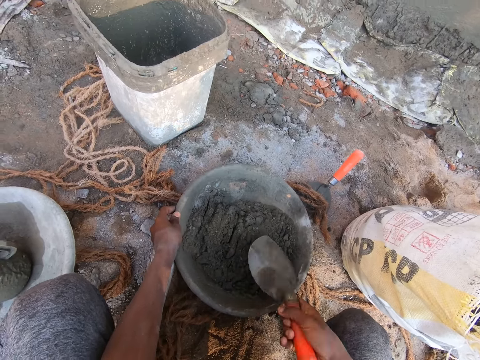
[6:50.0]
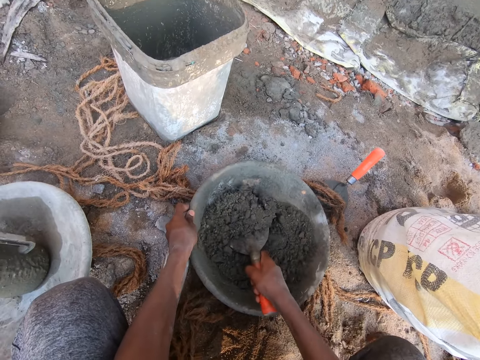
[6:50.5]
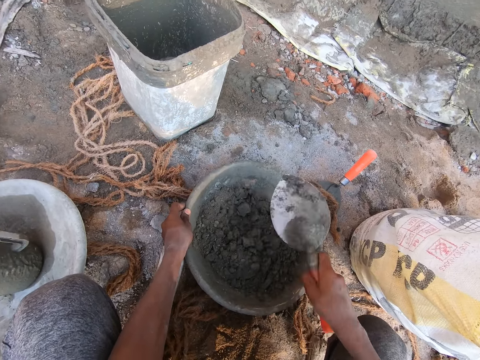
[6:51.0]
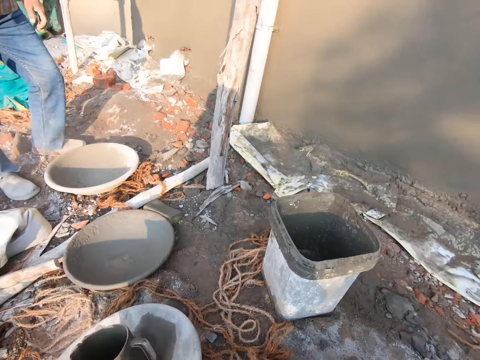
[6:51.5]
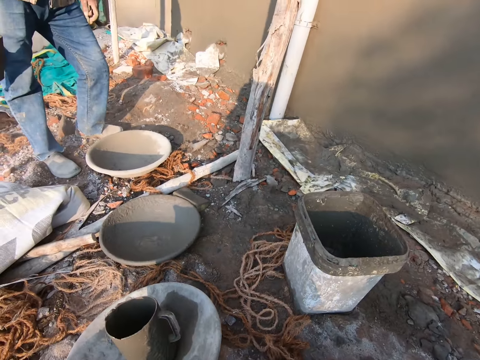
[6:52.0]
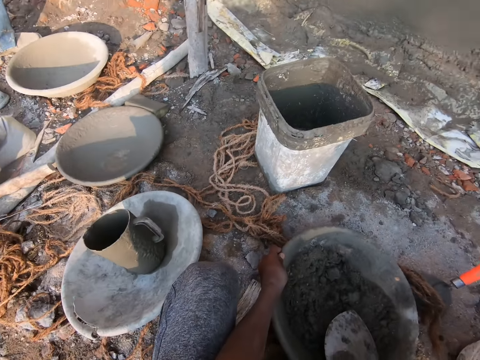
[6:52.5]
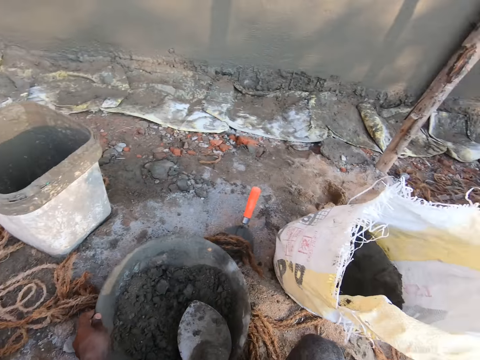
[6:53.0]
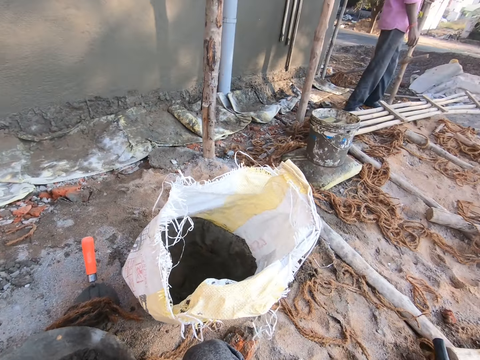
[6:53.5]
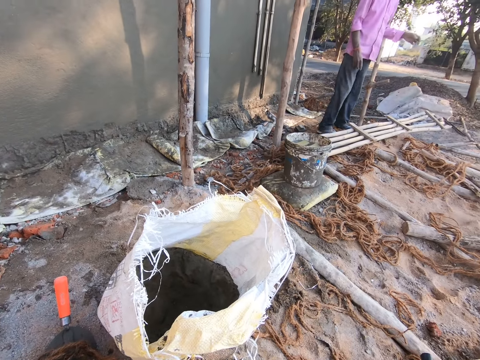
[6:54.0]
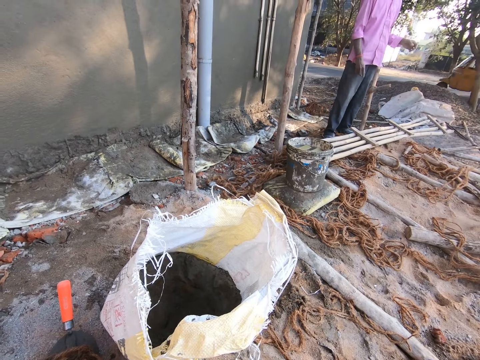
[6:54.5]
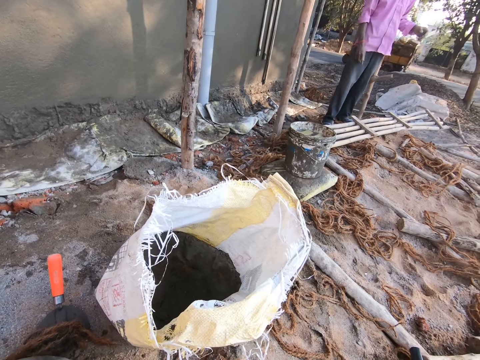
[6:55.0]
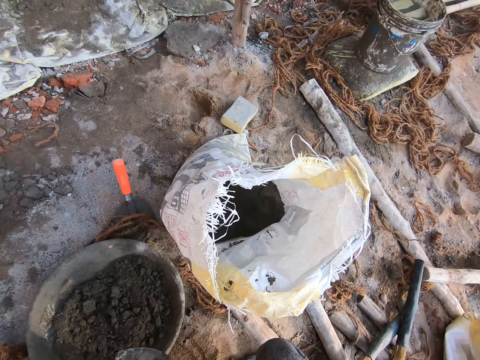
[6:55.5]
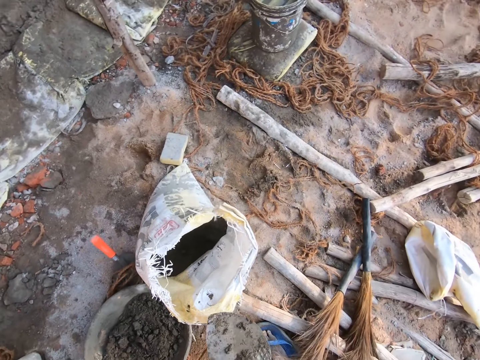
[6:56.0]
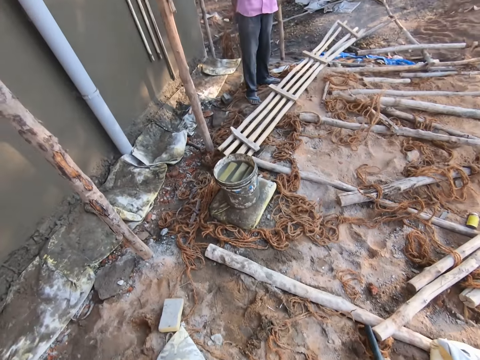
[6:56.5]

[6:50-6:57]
The camera wearer mixes mortar in a head pan with a trowel. They look around. A man looks around. The camera wearer stands up.

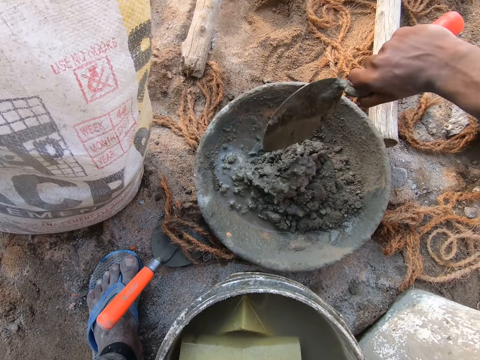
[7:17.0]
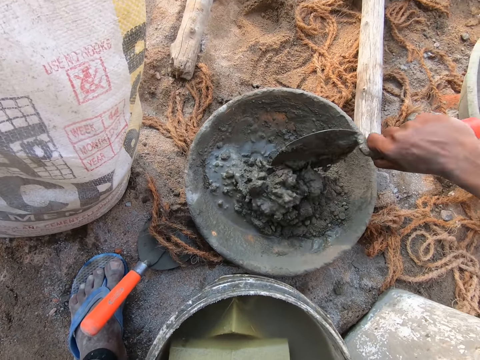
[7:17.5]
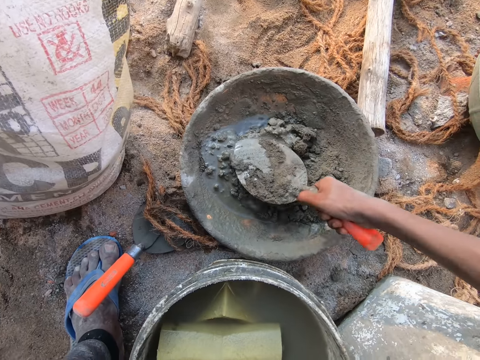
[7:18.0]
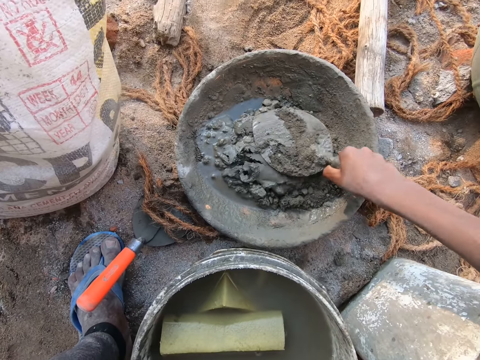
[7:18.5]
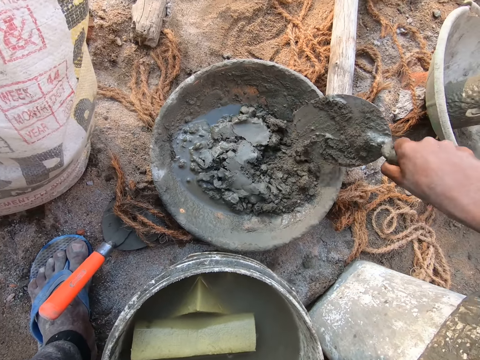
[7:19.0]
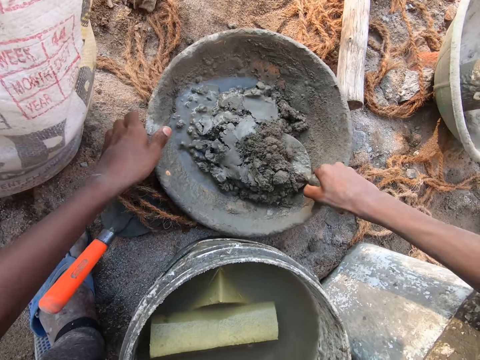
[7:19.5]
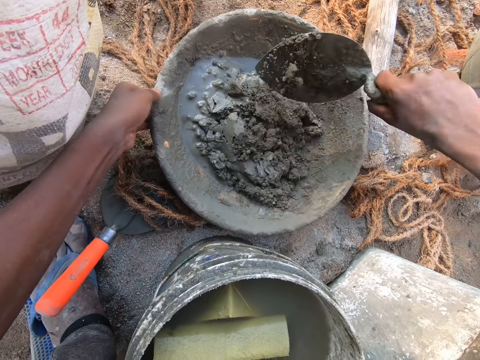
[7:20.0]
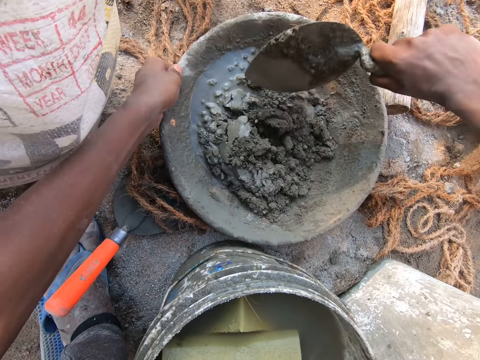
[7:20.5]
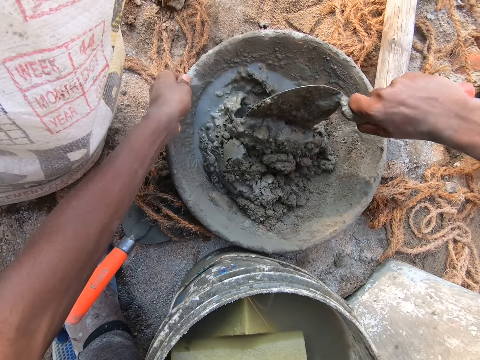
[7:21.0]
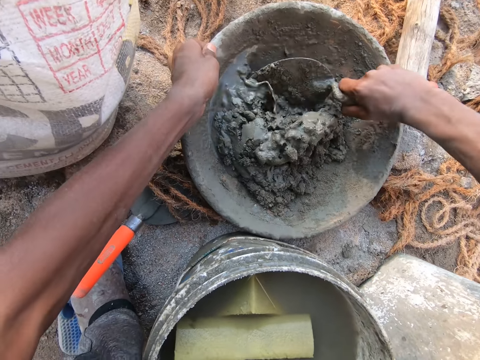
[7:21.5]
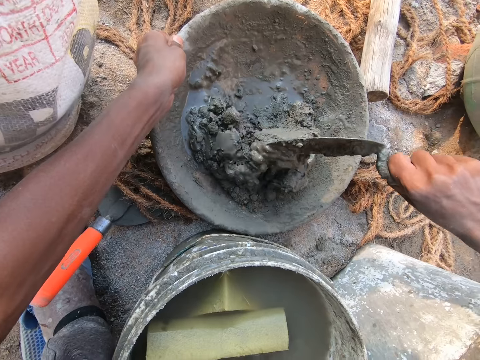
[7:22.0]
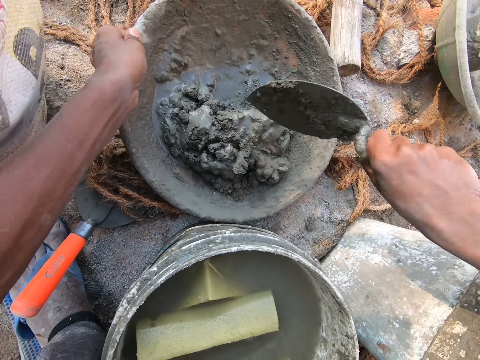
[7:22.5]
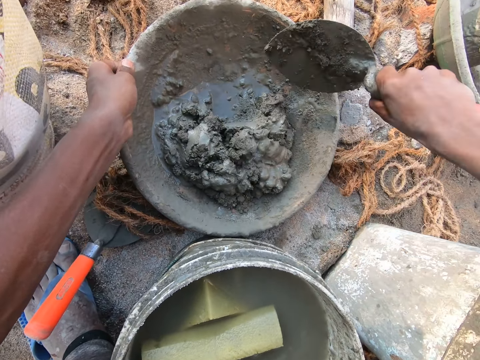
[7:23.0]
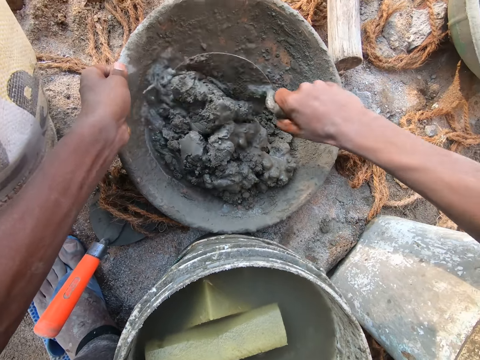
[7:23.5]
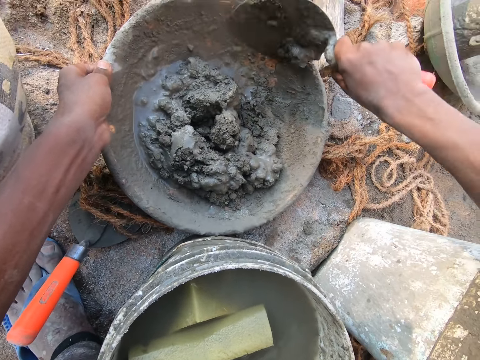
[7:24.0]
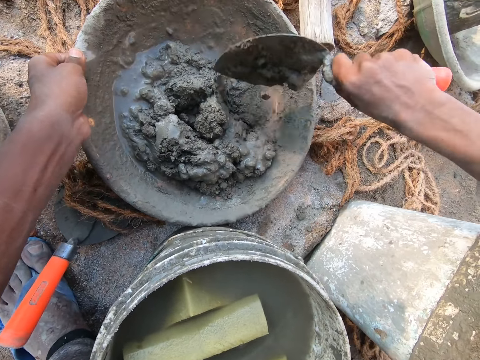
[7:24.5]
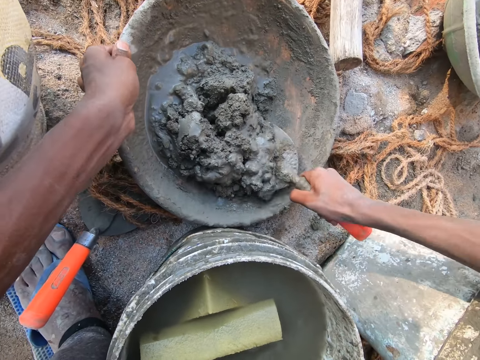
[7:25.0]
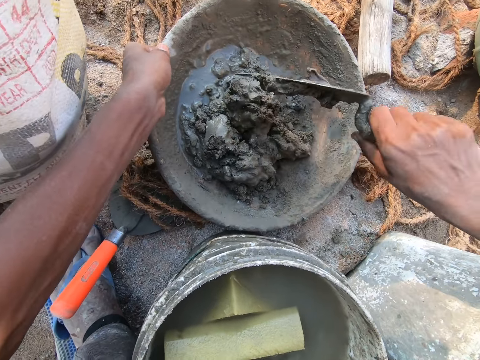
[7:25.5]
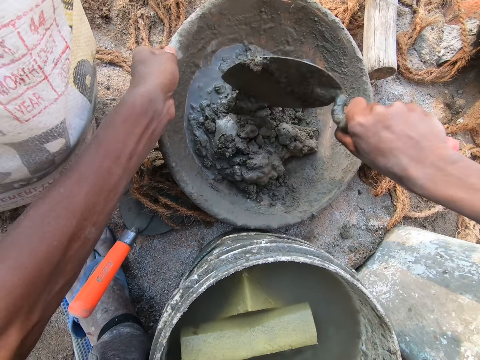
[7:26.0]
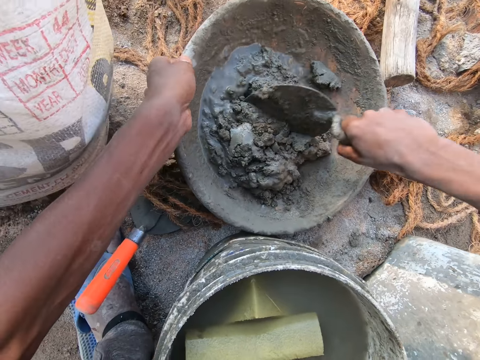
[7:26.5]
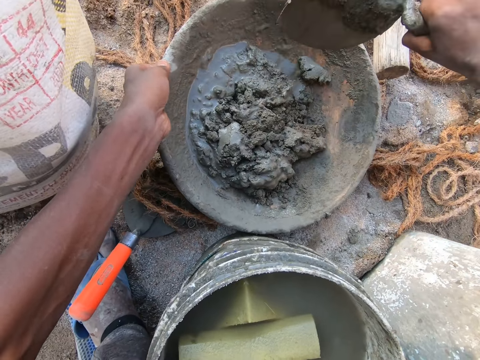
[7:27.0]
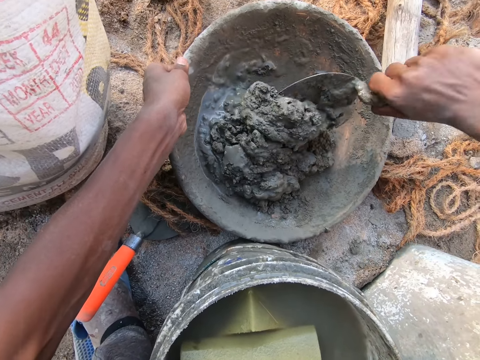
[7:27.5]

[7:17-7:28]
The camera wearer presses mortar in a head pan with a trowel. They mix the mortar in the head pan with the trowel.

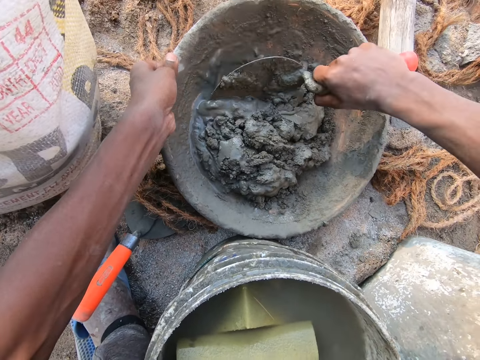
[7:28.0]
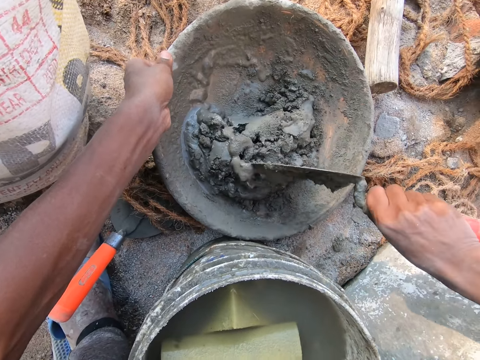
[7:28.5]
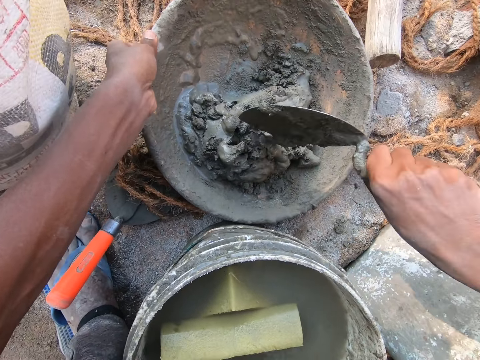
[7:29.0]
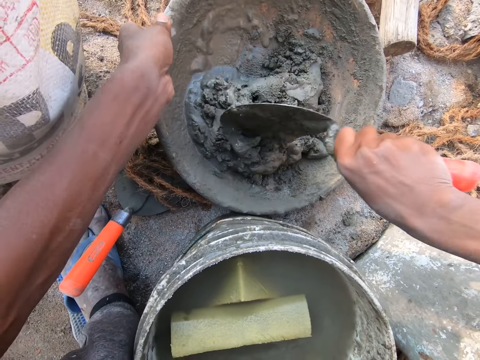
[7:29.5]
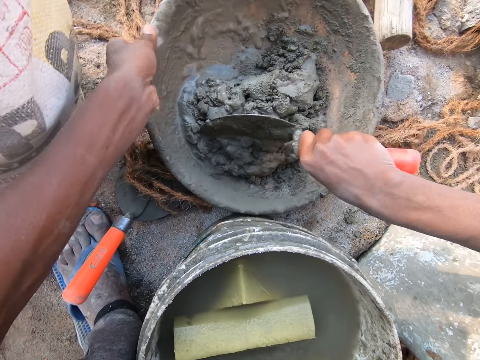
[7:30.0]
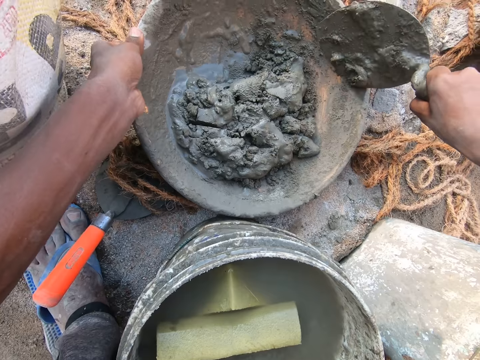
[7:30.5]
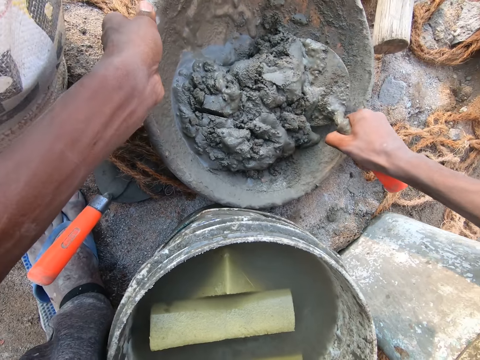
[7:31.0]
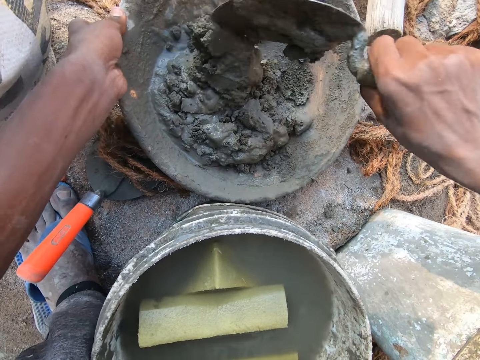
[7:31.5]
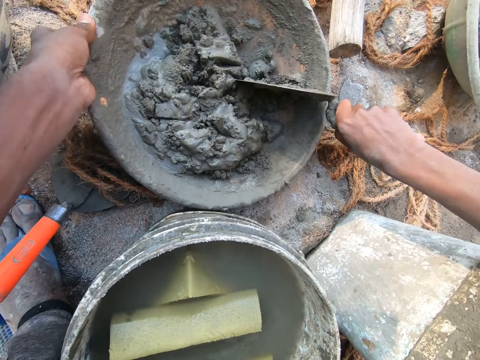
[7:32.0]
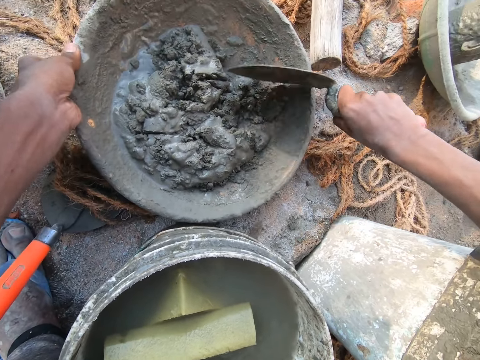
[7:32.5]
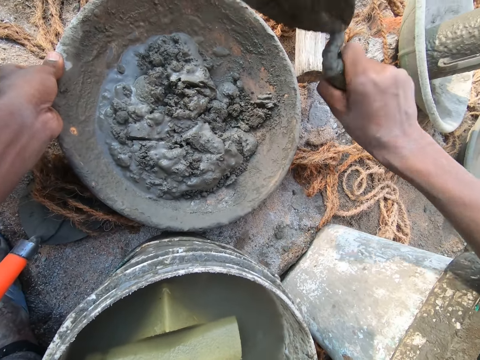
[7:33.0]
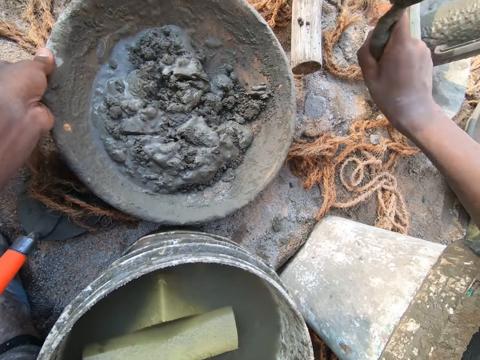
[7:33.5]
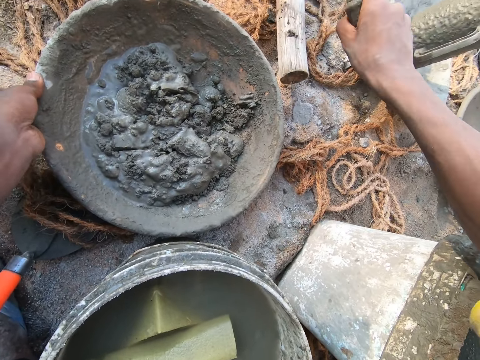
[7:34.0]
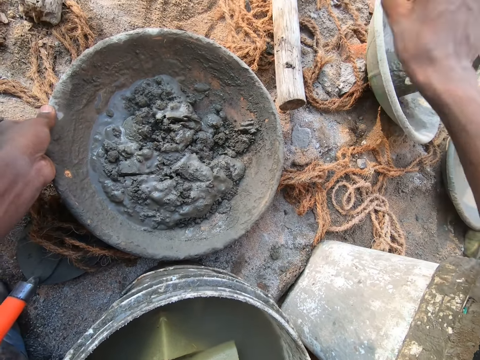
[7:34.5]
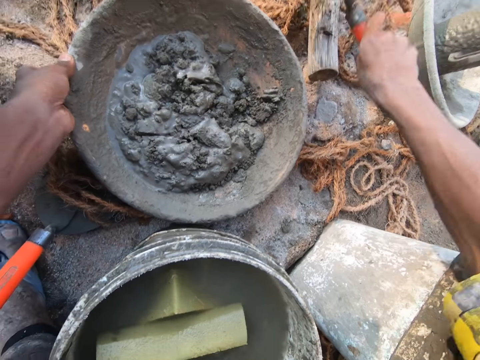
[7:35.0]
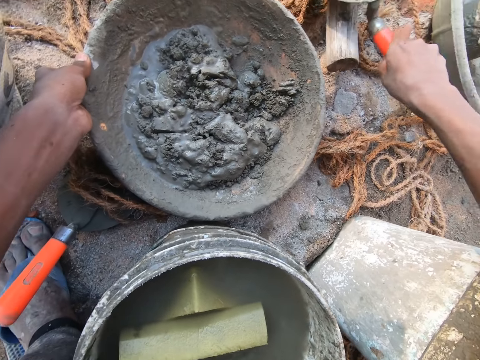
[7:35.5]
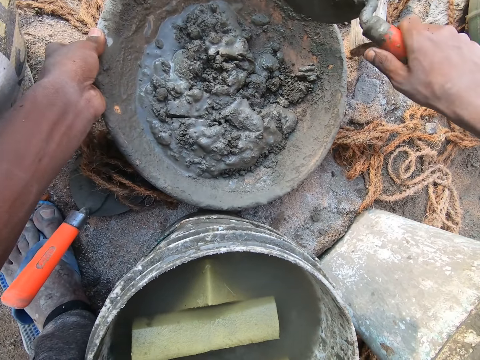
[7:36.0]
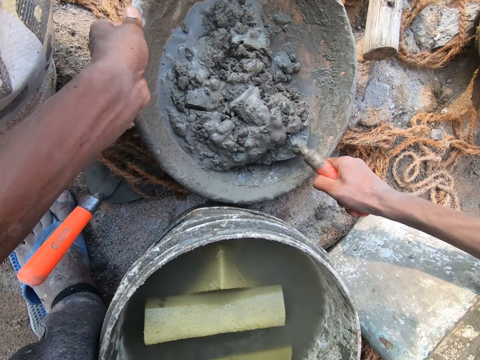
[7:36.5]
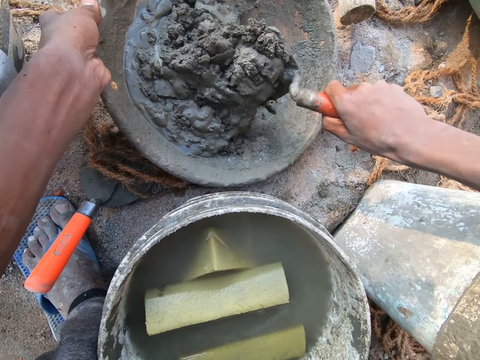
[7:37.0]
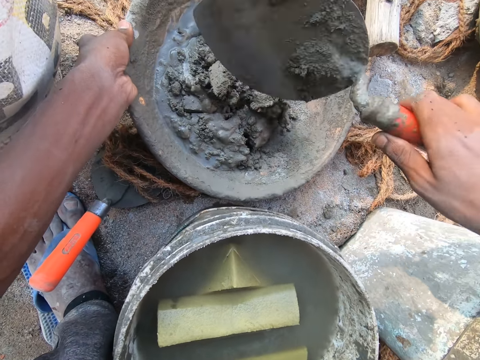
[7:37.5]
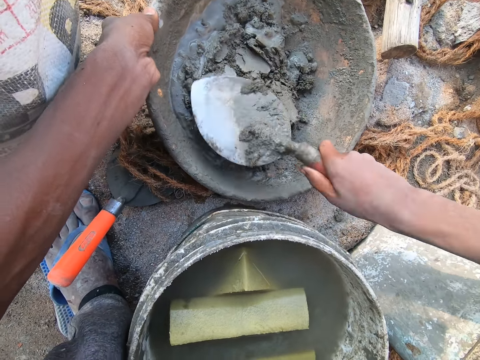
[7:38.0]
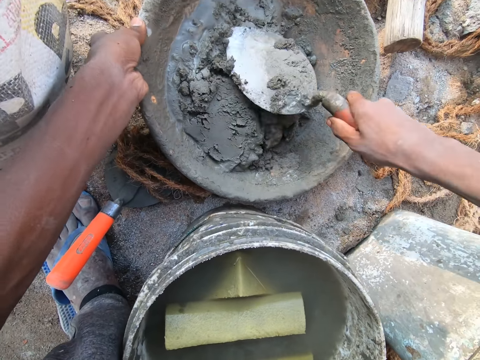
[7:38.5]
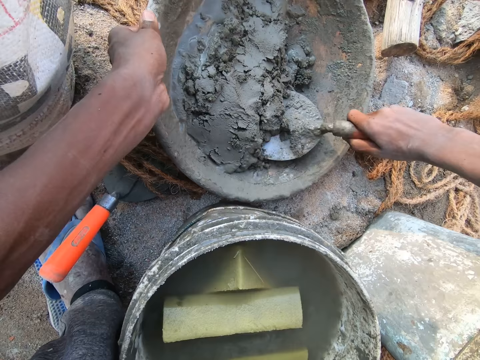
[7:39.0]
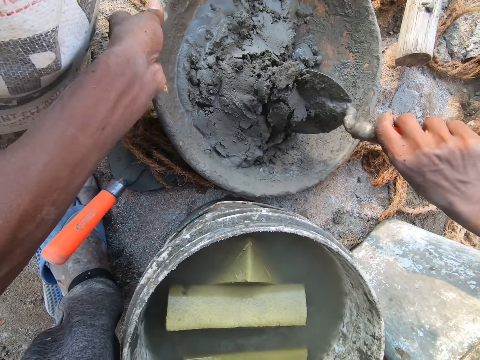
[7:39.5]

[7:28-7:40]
The camera wearer hits the hand trowel on the head pan on the ground with his right hand. He hits wood with the trowel. He mixes the concrete and cement or mortar in the head pan on the ground with the hand trowel in his right hand. He presses the mortar in the head pan with the trowel. He mixes the mortar in the head pan with the trowel.
